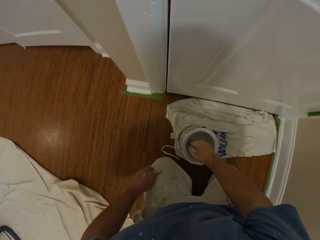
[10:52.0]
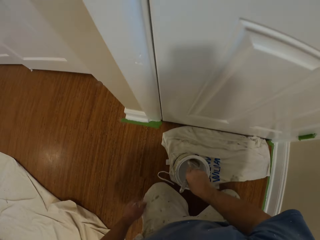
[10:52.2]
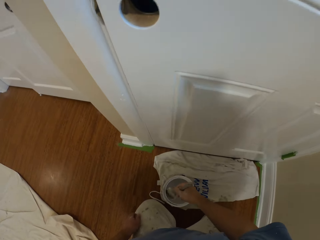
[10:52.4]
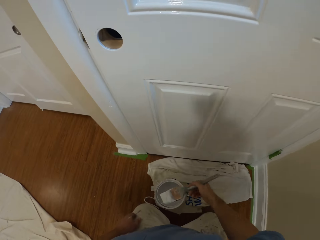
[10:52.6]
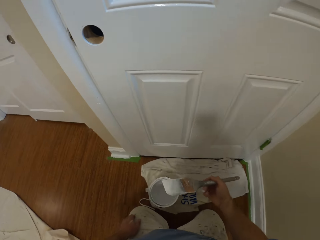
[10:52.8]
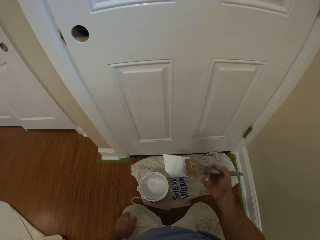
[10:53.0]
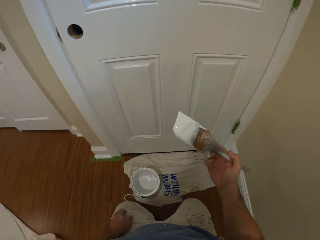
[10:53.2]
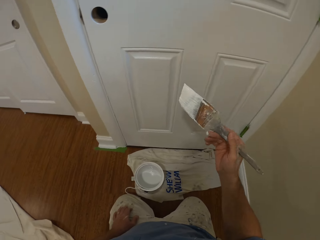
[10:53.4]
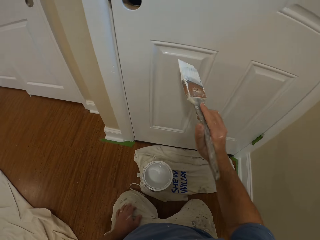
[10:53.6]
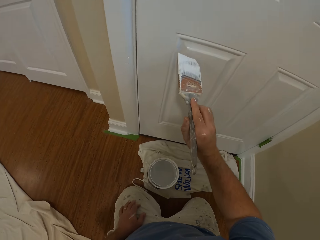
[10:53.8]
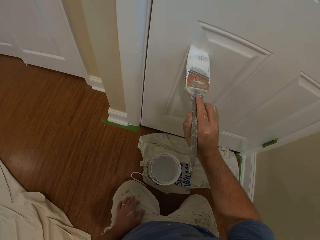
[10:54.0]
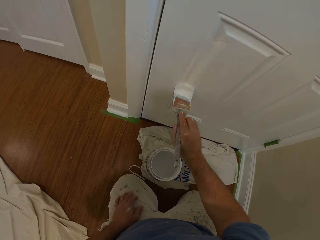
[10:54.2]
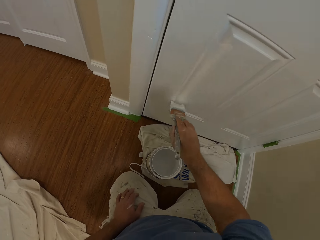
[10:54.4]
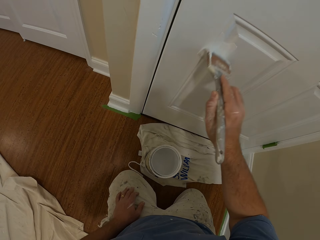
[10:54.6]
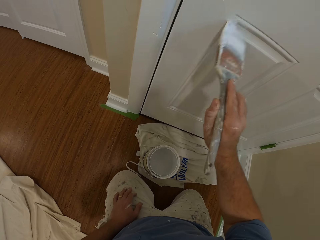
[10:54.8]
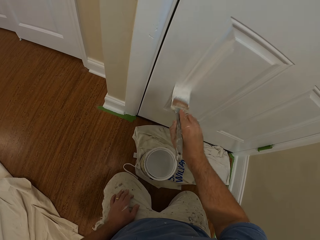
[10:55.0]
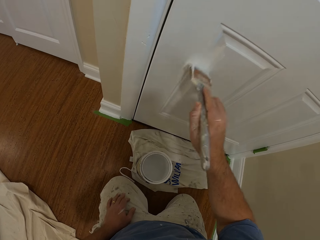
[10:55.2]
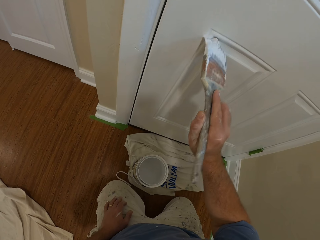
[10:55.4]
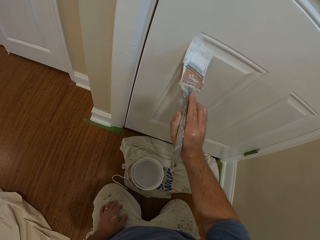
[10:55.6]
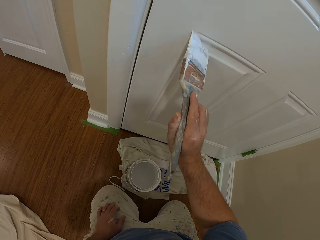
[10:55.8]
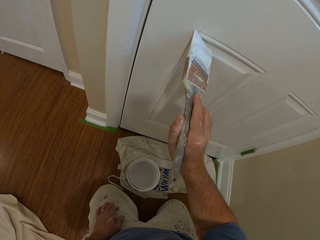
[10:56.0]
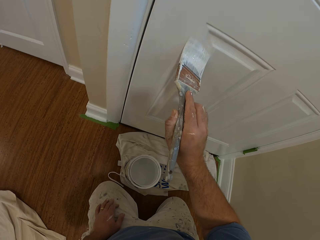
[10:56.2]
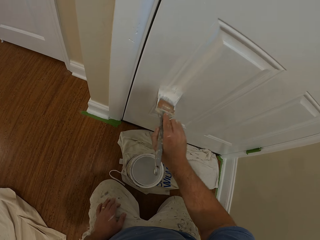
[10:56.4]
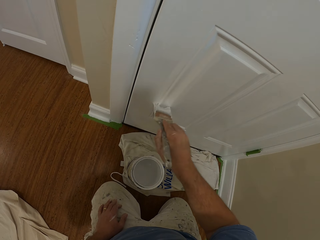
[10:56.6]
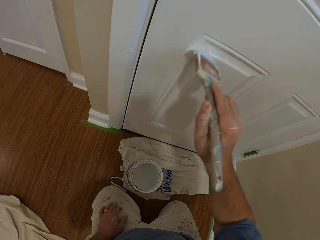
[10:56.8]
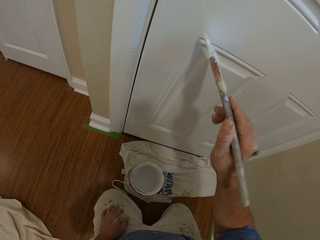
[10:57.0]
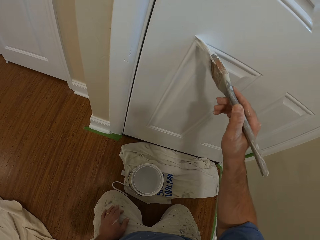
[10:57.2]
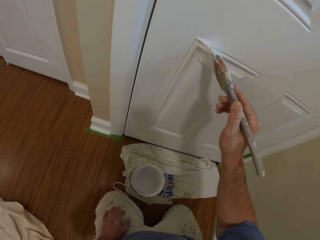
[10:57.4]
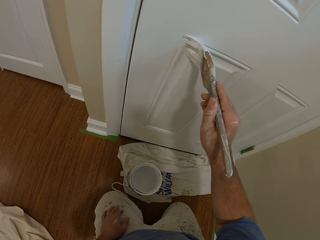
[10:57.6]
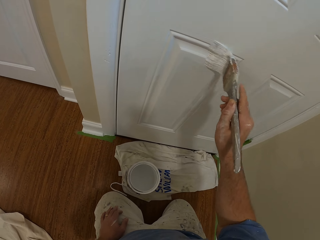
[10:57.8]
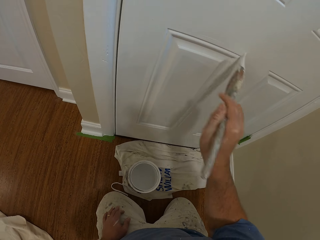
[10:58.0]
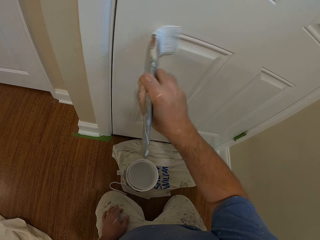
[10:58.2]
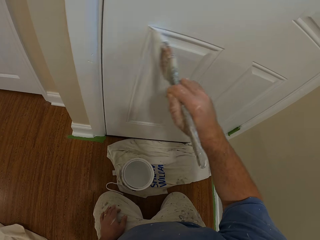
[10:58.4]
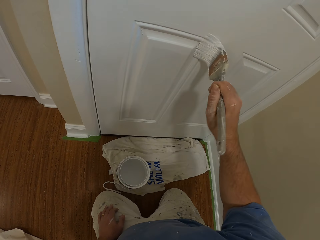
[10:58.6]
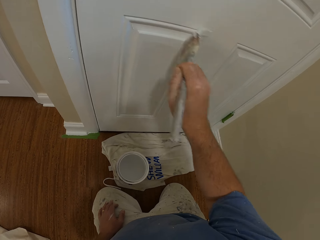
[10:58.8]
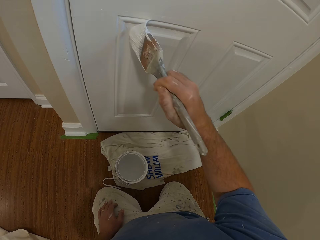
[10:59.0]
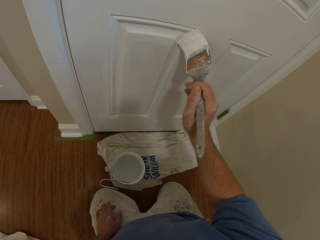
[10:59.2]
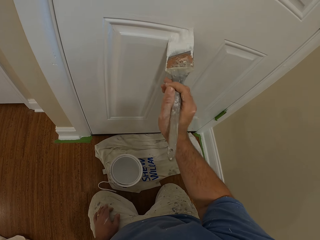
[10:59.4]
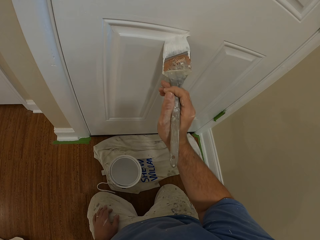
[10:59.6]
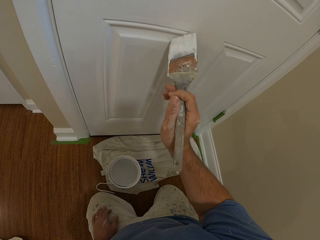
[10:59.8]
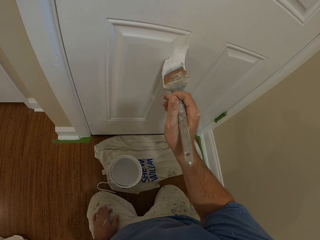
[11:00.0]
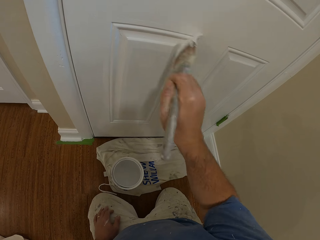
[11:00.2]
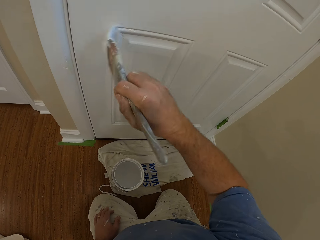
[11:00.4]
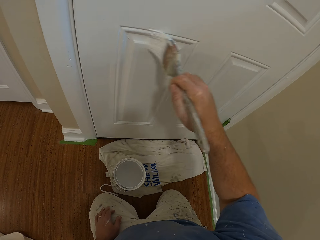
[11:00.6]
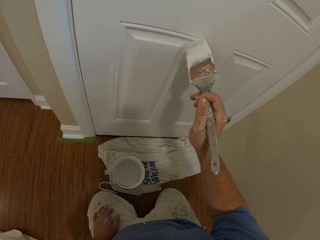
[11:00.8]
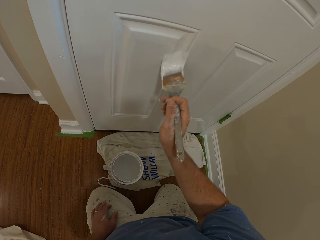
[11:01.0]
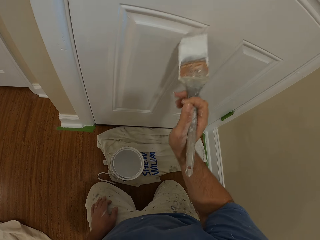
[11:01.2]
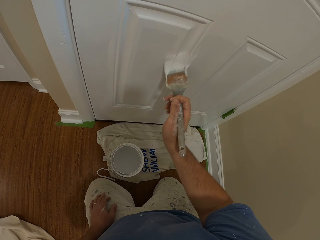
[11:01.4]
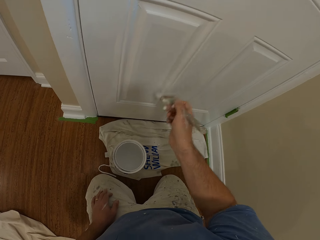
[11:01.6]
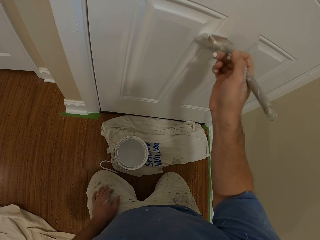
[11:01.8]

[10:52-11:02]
The camera wearer inserts the paint brush into the paint container on the floor. He draws paint from the paint can with the paint brush. He removes the paint brush from the paint container. He paints the door with the paint brush in his right hand.

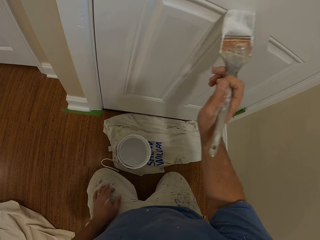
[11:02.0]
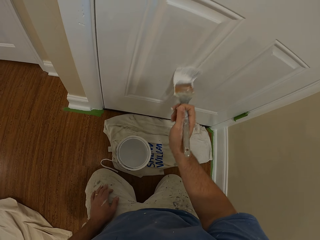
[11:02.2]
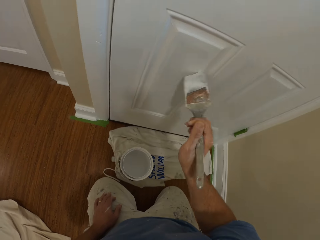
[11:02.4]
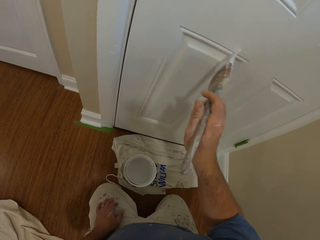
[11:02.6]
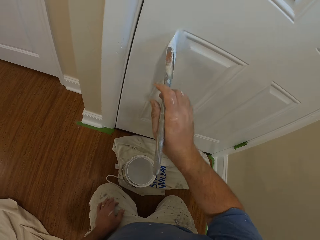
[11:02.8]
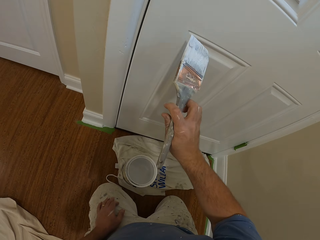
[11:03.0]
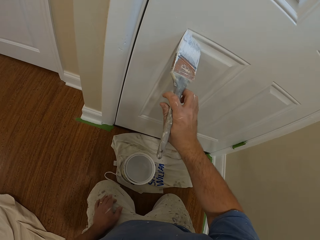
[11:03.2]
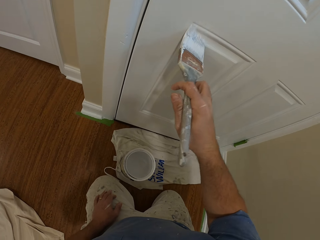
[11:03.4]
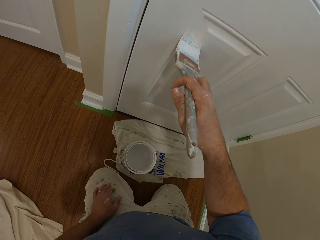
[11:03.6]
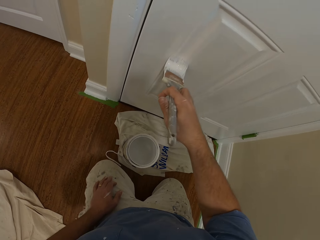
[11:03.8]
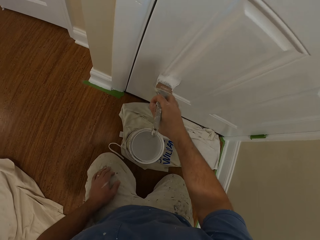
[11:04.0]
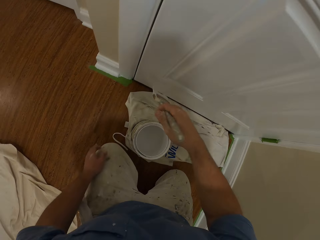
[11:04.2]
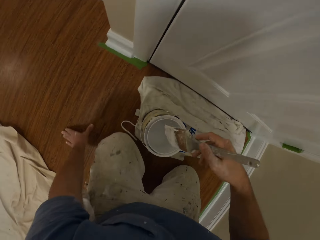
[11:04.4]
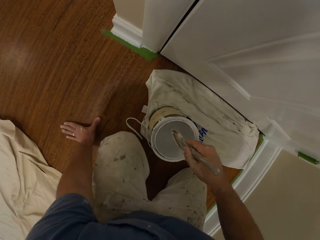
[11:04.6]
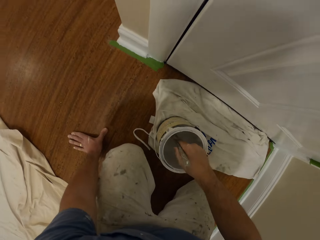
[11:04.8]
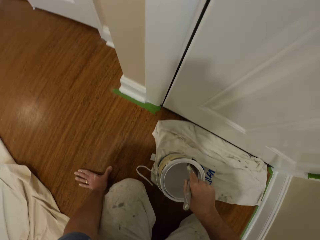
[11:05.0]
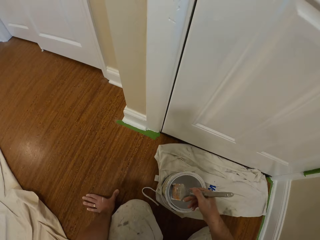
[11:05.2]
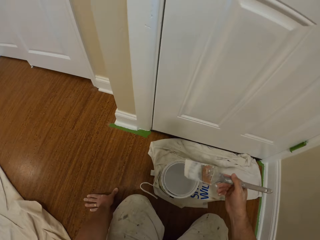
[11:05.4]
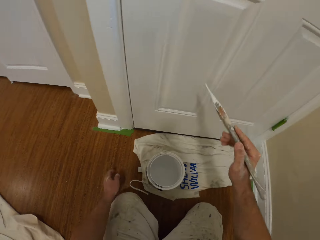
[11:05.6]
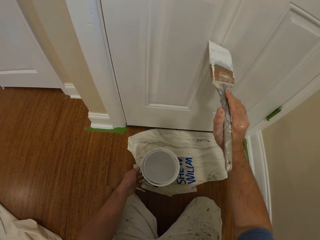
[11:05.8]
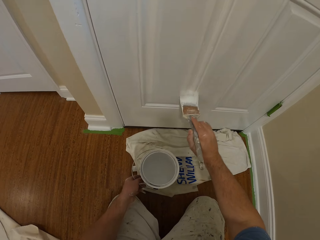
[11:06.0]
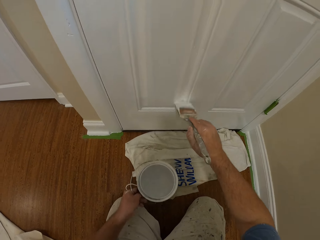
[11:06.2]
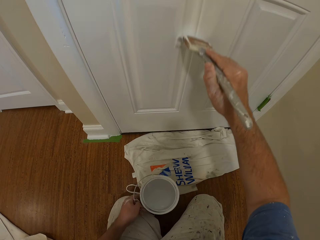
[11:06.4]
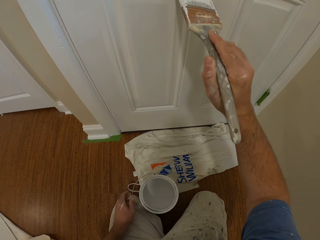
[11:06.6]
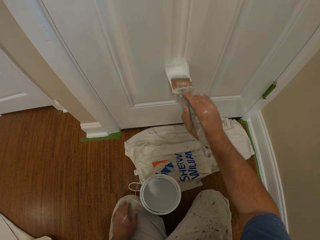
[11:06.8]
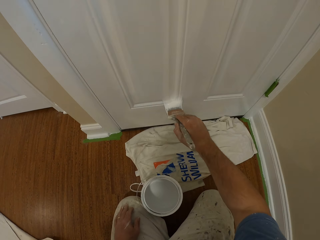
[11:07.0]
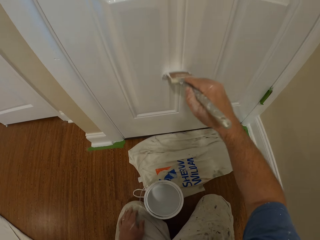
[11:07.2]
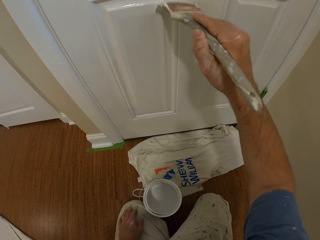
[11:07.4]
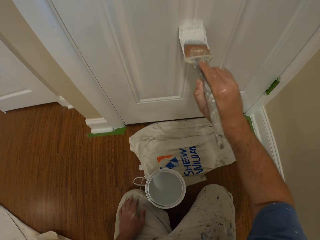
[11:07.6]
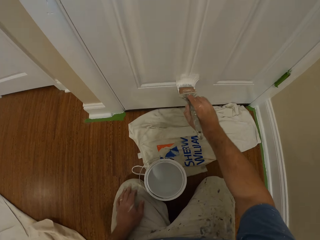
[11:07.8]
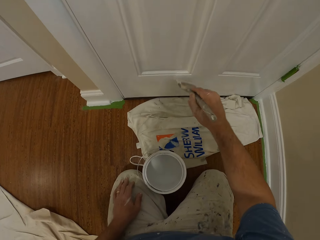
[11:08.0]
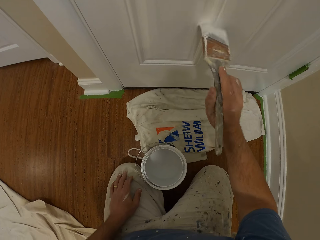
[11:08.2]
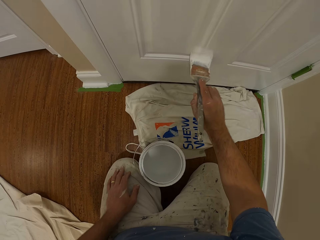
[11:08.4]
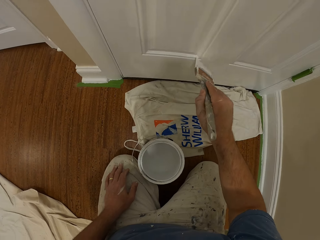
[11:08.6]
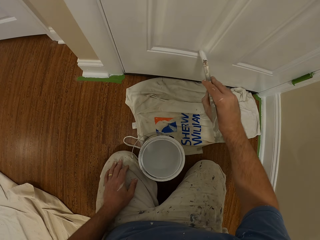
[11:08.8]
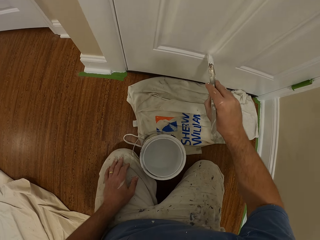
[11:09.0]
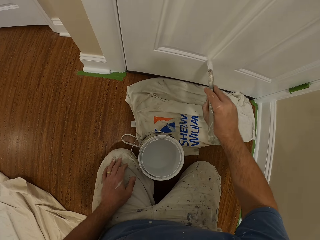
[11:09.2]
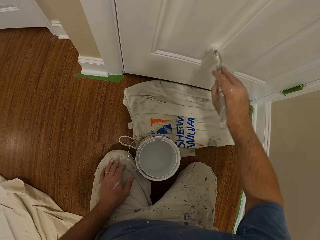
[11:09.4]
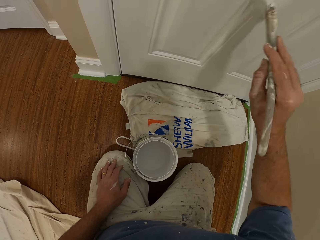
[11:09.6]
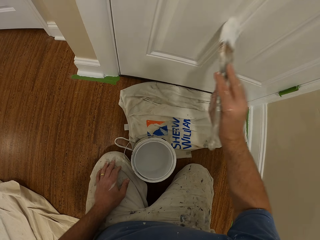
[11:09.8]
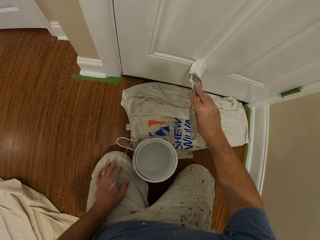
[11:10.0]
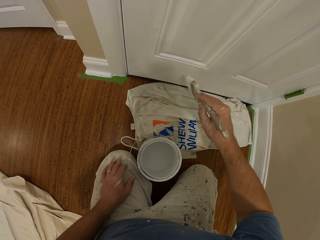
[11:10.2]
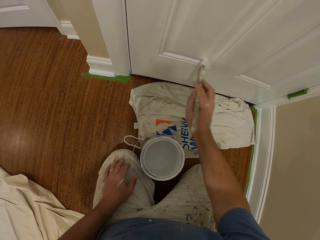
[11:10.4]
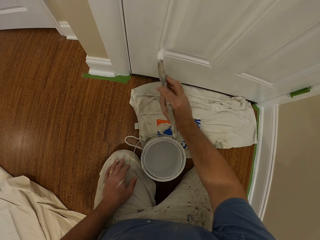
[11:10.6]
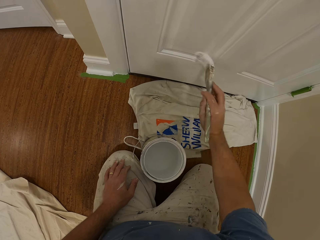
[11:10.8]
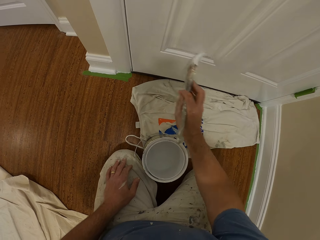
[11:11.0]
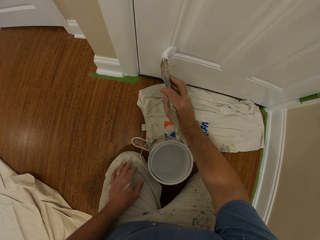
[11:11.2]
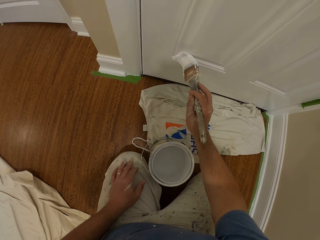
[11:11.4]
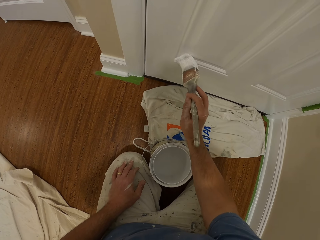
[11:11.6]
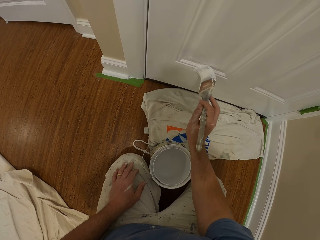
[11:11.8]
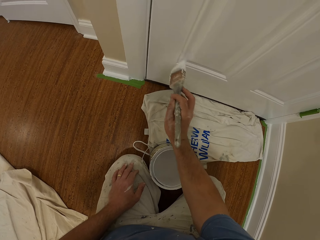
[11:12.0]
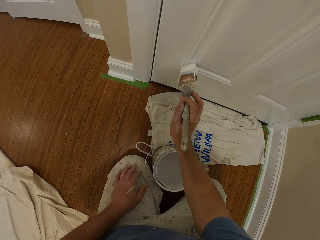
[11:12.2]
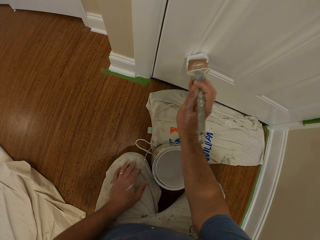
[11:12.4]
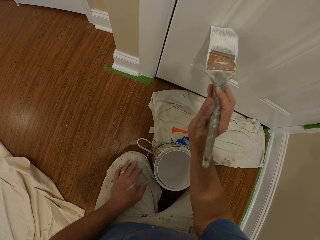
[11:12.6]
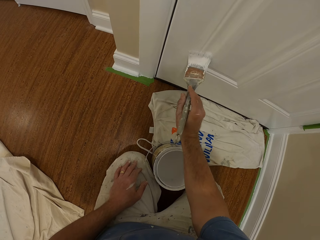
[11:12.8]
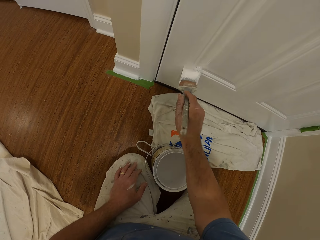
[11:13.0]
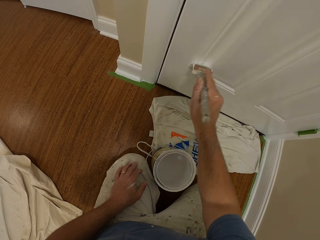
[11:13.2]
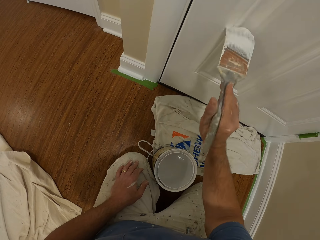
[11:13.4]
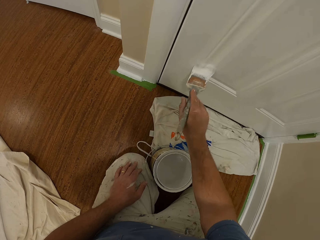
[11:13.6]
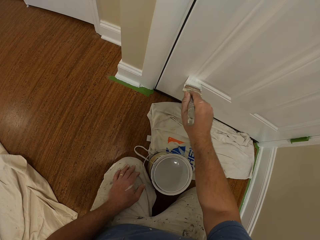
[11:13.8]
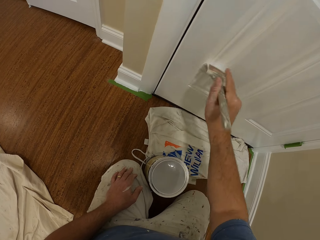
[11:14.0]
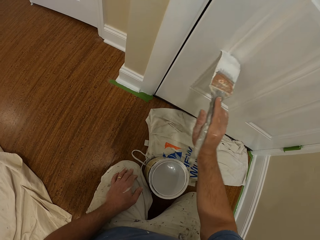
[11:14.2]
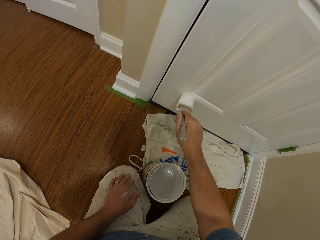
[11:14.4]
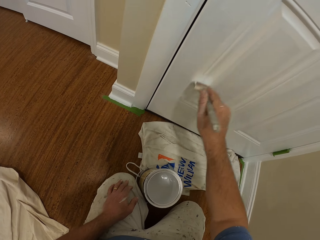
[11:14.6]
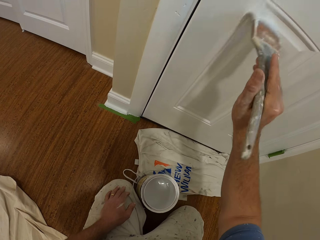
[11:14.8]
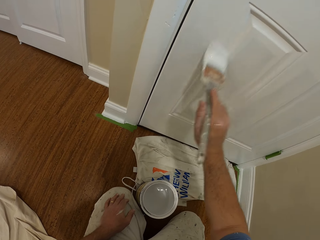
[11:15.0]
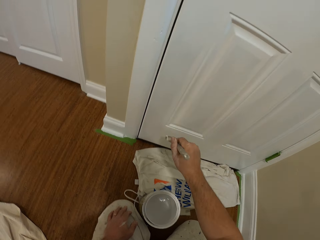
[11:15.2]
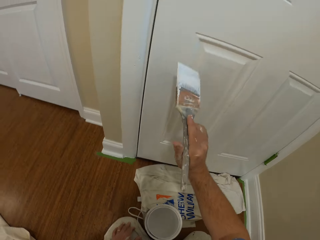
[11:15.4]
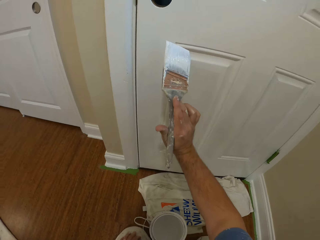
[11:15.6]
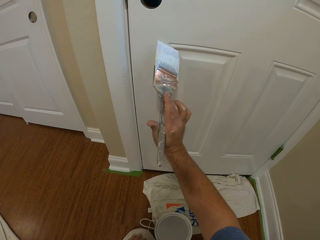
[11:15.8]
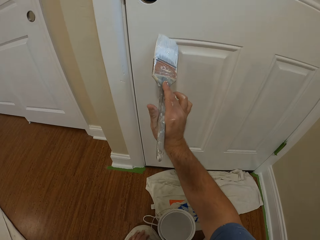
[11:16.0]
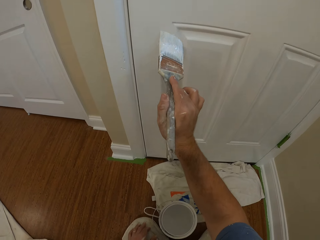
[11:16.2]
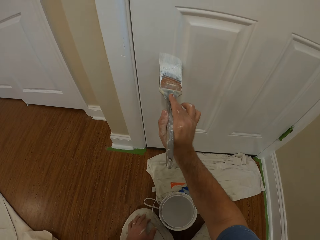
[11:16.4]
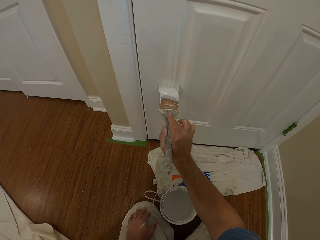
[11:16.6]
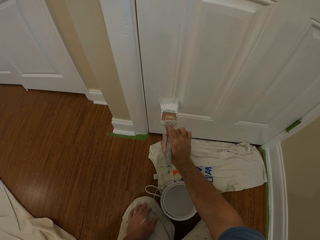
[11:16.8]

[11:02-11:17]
The camera wearer holds on the floor with his left hand. He inserts the paint brush into the paint container on the floor. He draws paint from the paint can with the paint brush. He removes the paint brush from the paint container. He paints the door with the paint brush in his right hand. He paints the door with the paint brush again. He moves the paint can on the floor.
